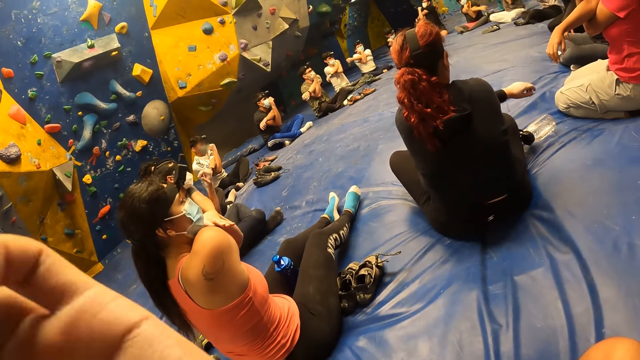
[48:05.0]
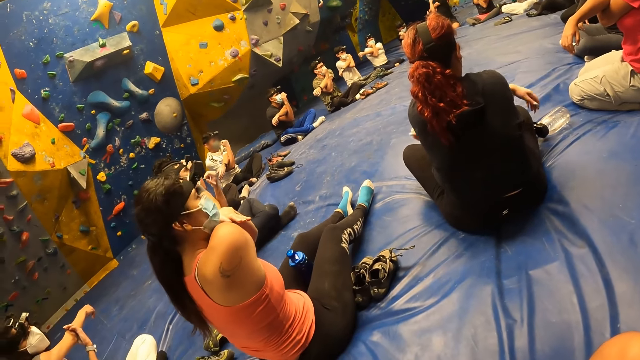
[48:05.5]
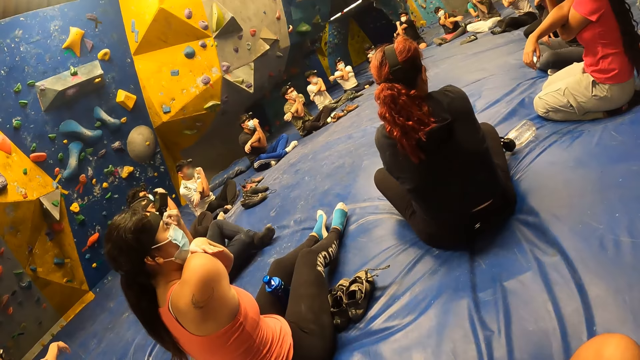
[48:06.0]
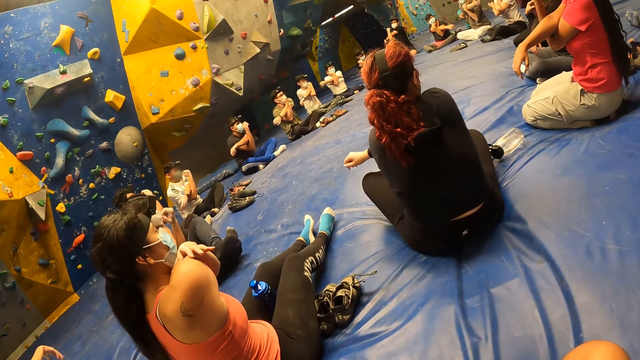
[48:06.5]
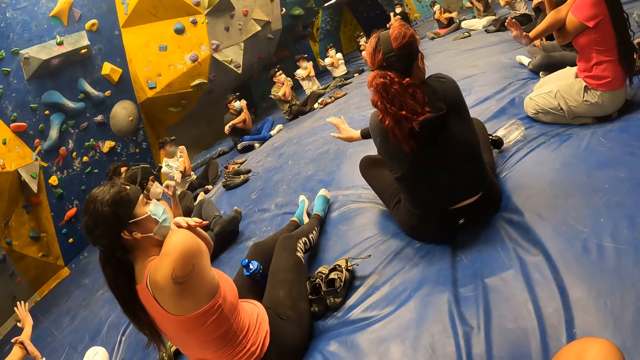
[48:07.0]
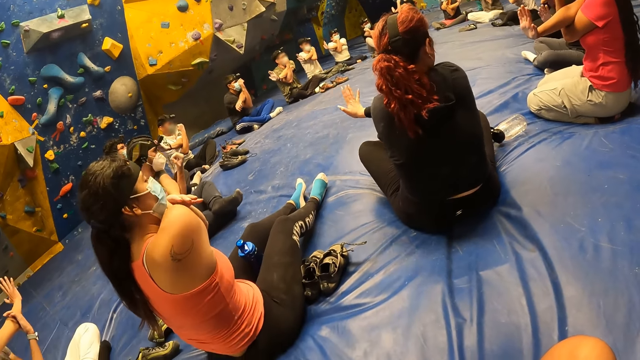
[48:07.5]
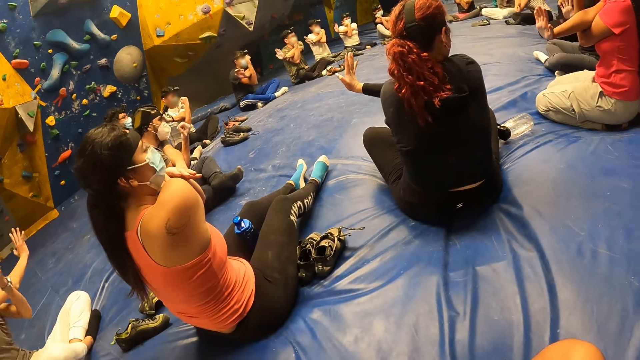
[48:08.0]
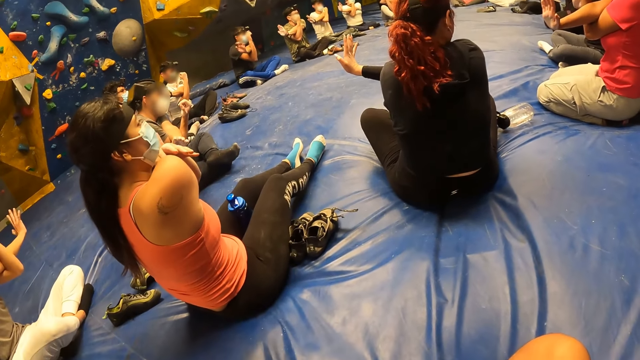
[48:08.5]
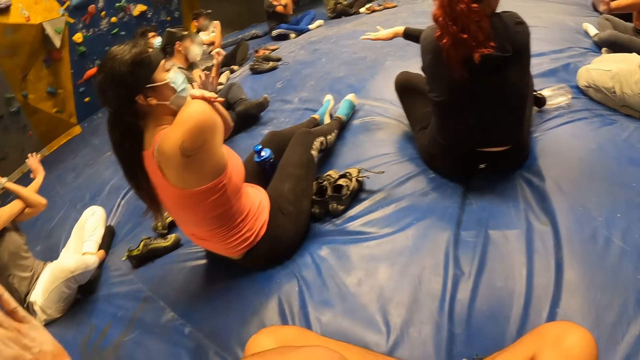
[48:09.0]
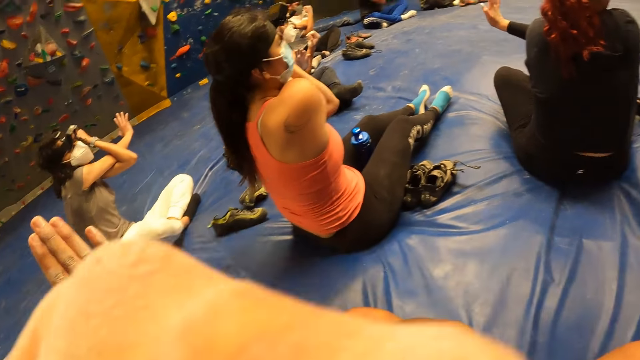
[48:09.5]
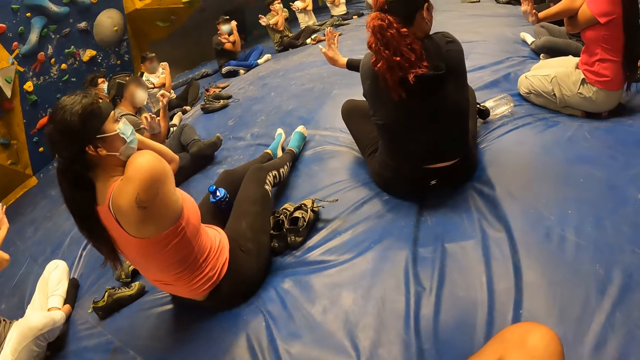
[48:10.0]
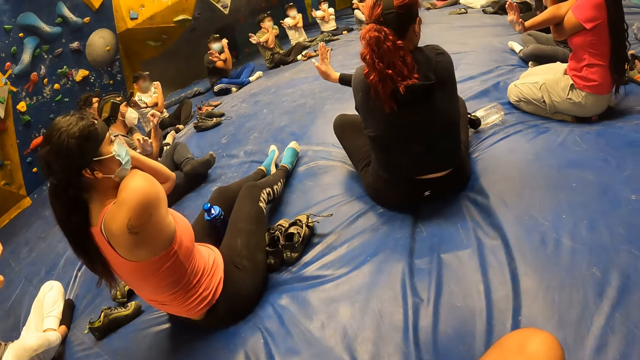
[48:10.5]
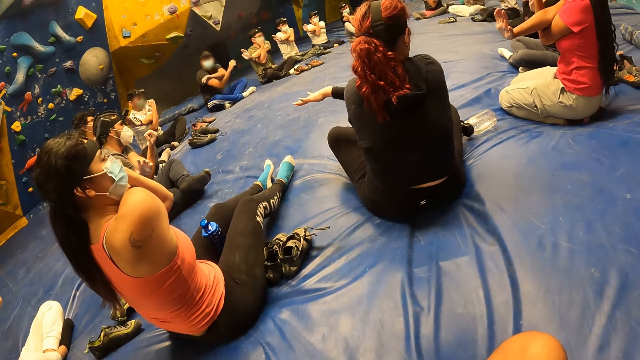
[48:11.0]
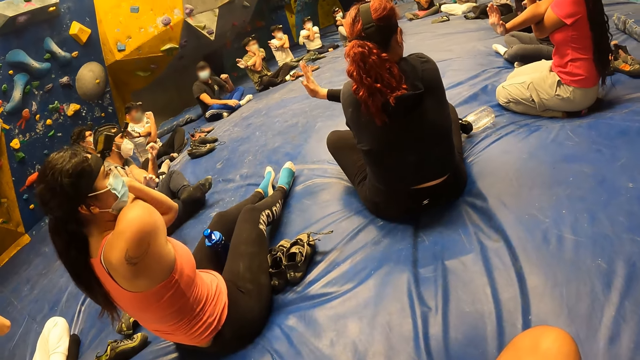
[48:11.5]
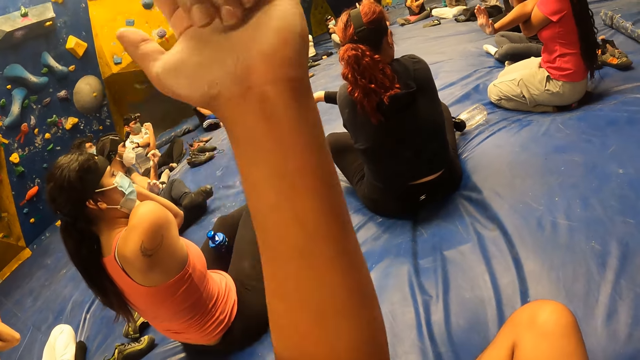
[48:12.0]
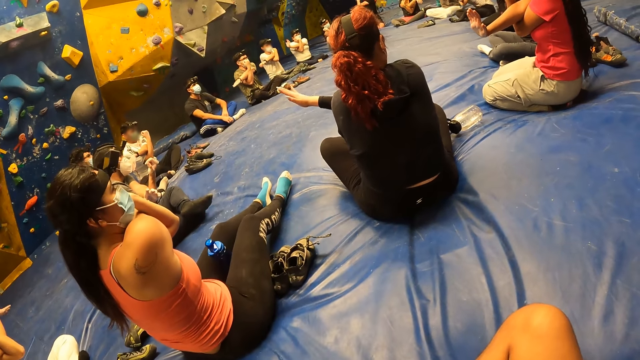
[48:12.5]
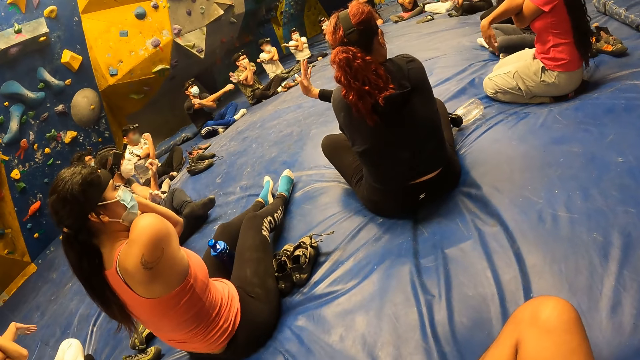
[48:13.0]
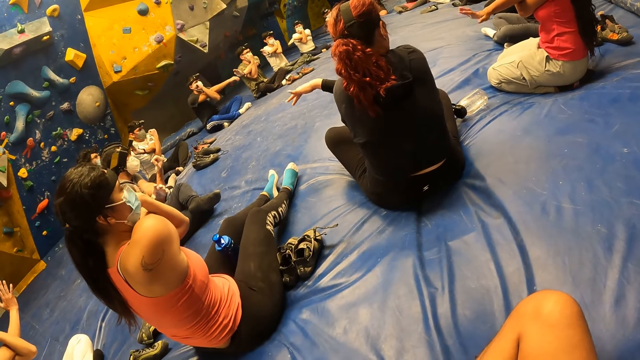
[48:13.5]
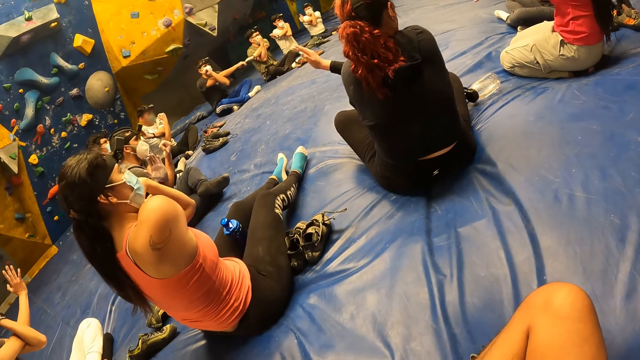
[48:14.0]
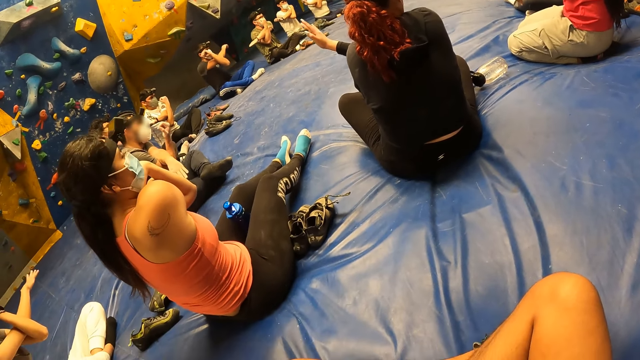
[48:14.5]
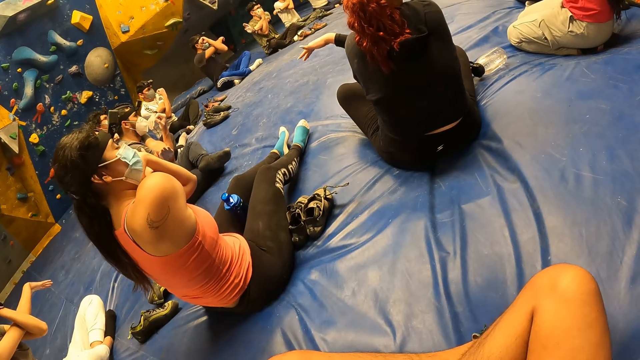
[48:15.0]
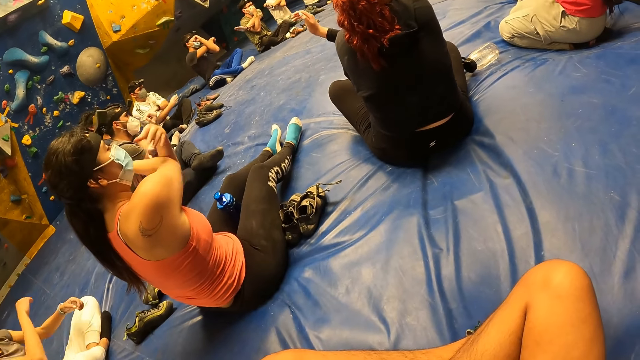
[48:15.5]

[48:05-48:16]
The camera wearer adjusts the camera. She moves her right hand and crosses her arms across her chest. A person stretches her hand.

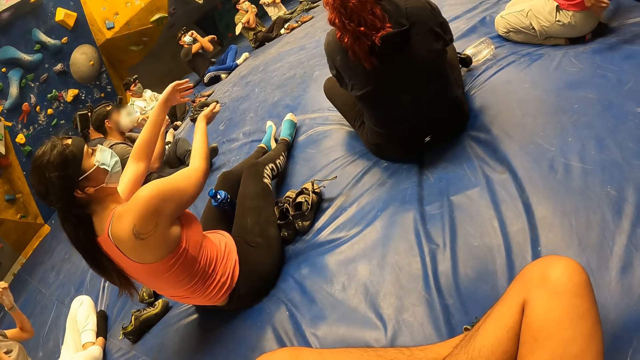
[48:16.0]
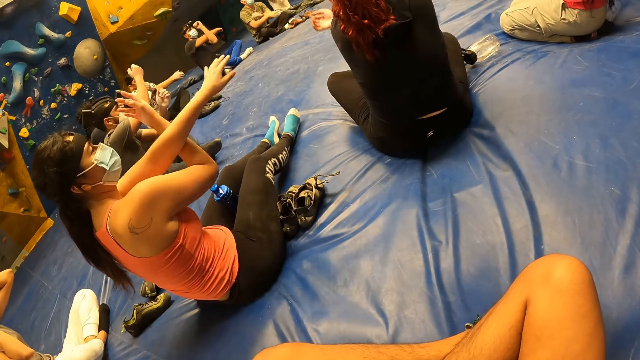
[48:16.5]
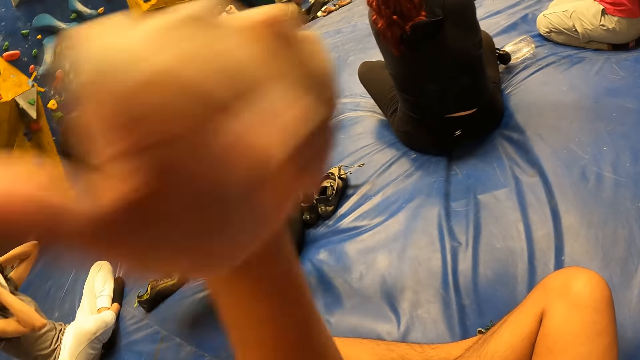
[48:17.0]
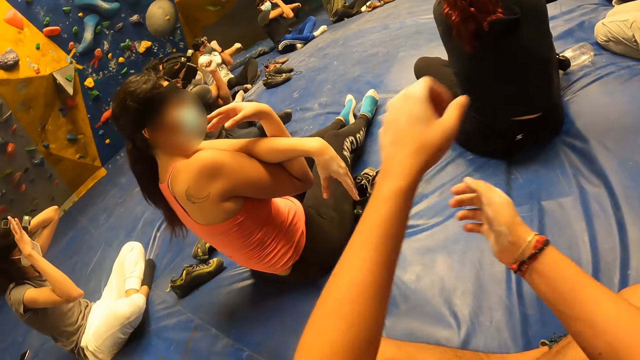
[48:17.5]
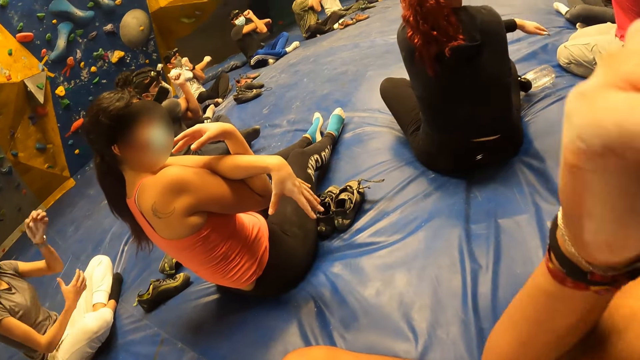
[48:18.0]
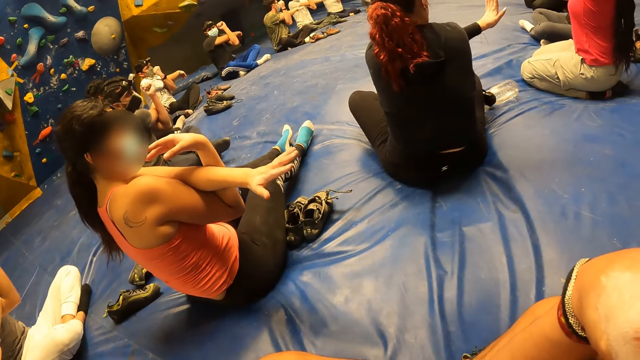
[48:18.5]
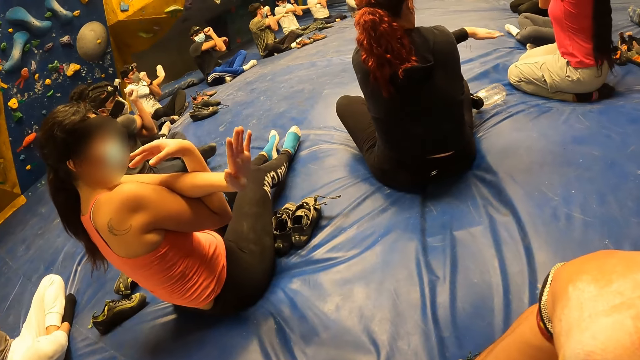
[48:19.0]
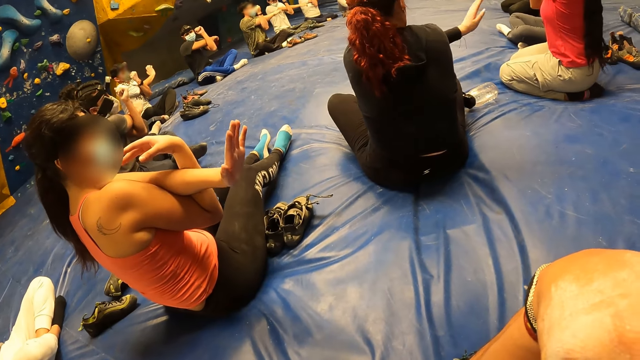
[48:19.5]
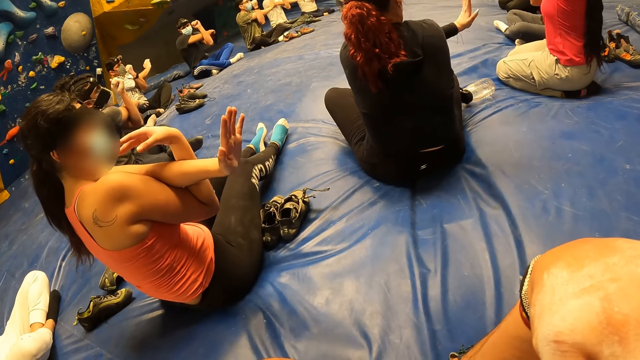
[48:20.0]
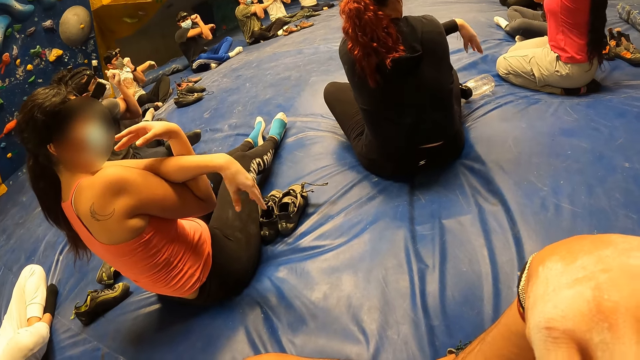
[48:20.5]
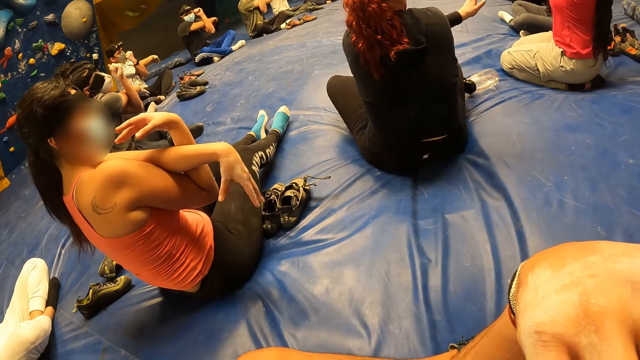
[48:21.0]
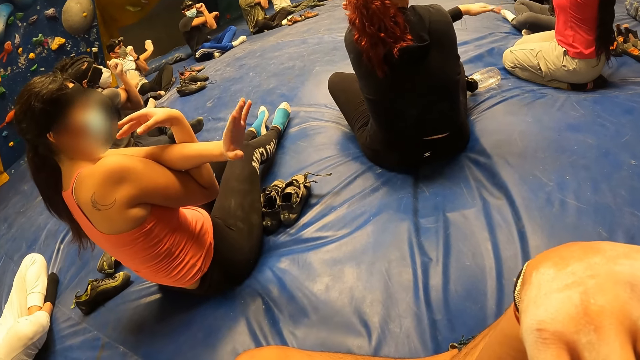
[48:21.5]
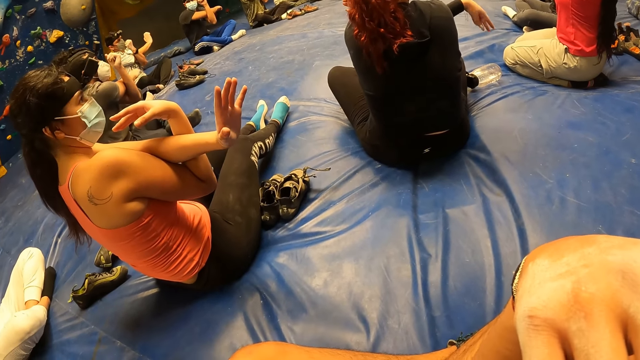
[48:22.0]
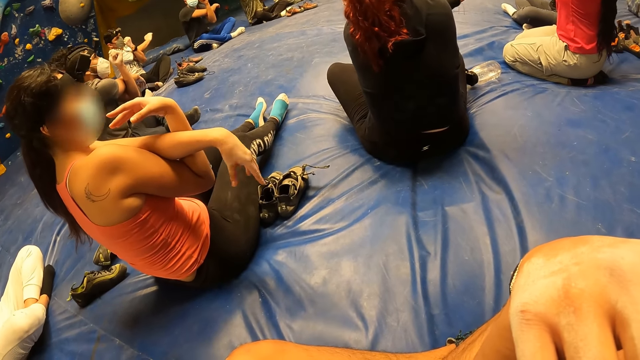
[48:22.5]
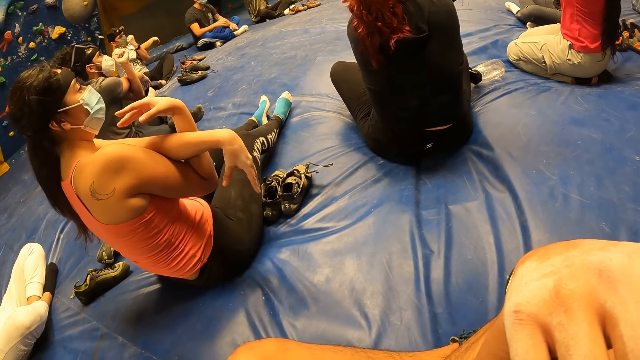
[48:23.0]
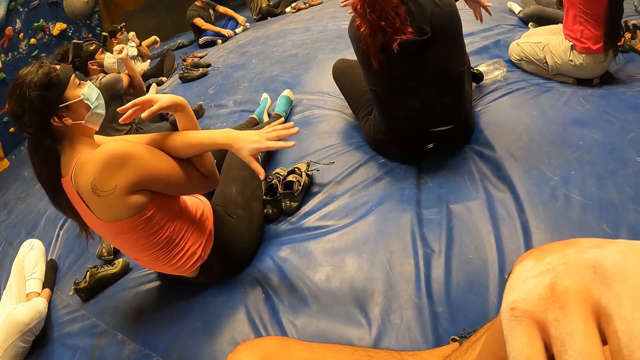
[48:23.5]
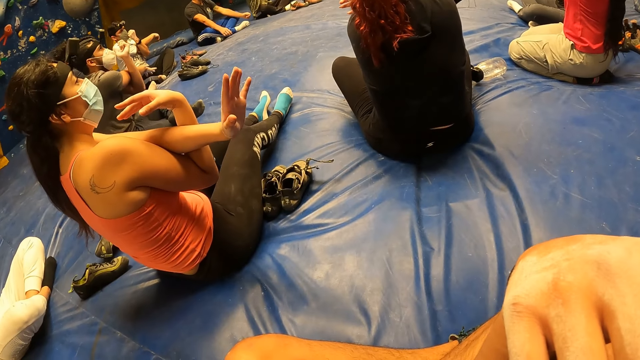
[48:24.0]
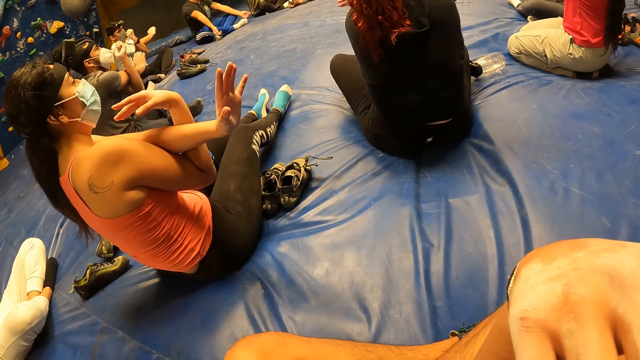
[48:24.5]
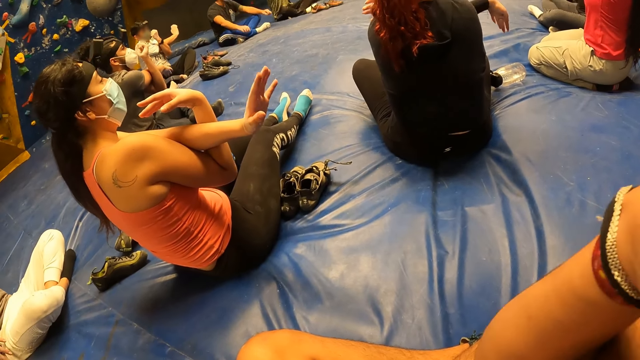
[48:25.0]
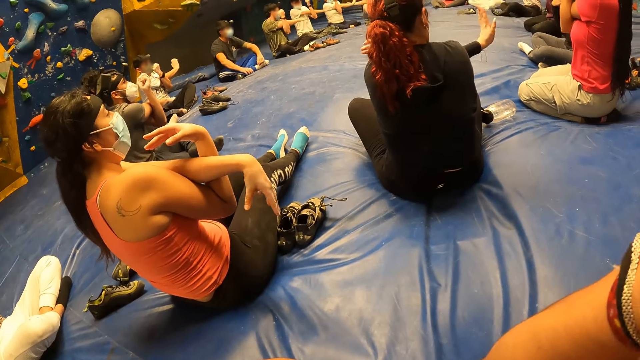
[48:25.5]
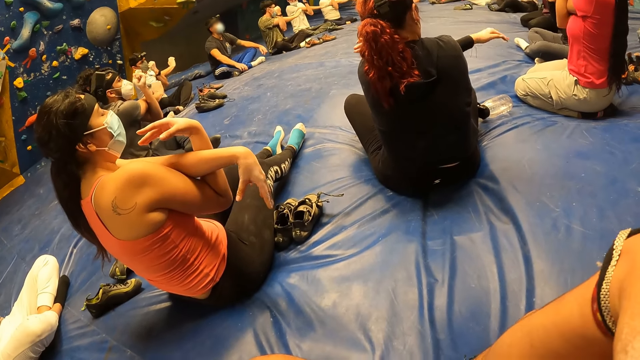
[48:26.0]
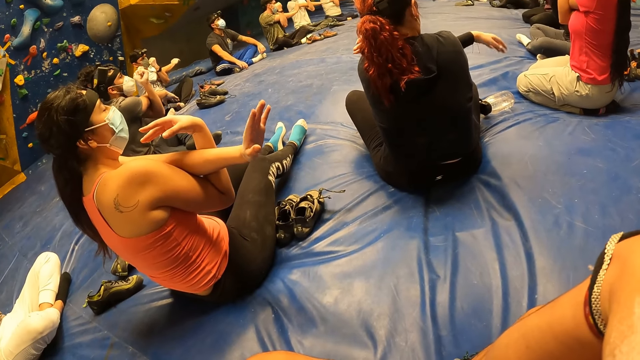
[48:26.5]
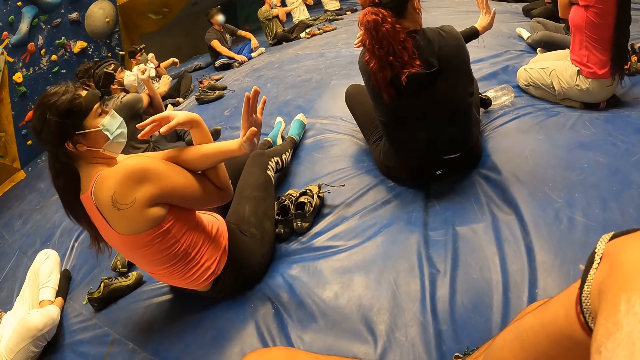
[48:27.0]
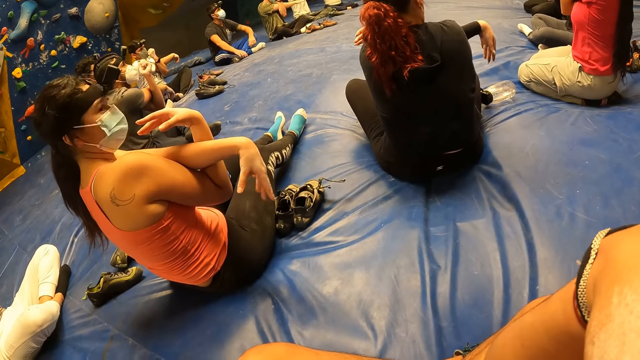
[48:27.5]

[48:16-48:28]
The group of people on the bouldering foam cross their arms on their chests. The people on the bouldering foam move their arms.
